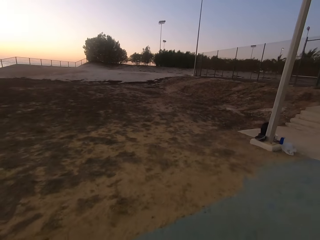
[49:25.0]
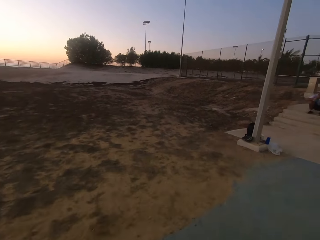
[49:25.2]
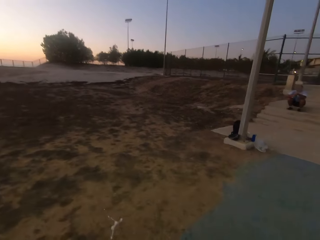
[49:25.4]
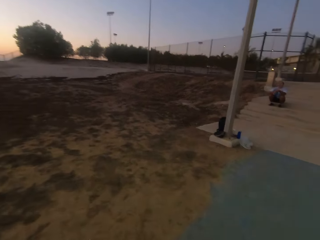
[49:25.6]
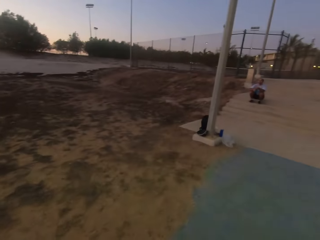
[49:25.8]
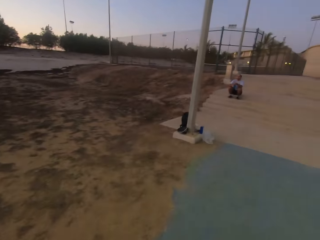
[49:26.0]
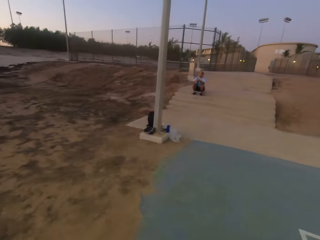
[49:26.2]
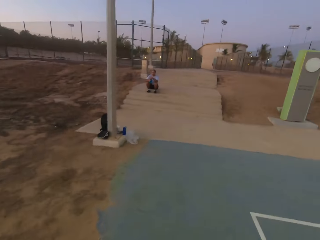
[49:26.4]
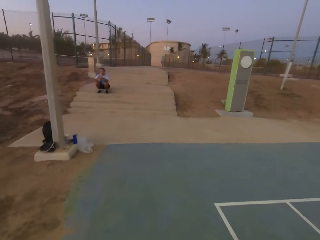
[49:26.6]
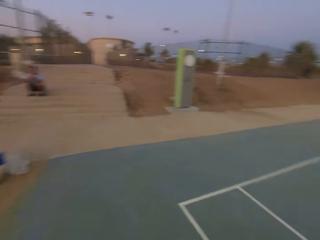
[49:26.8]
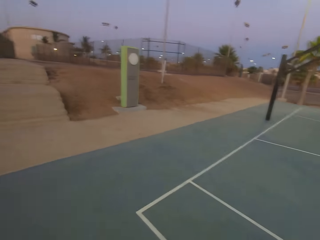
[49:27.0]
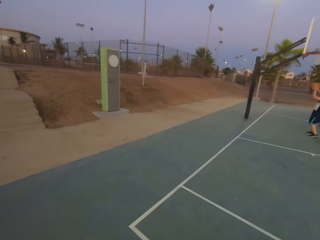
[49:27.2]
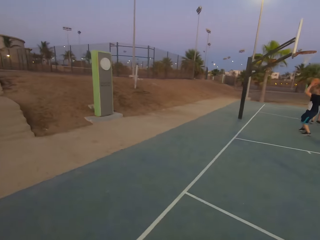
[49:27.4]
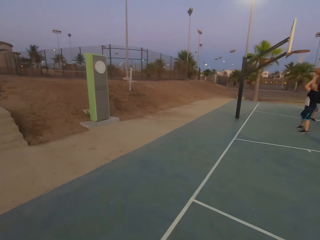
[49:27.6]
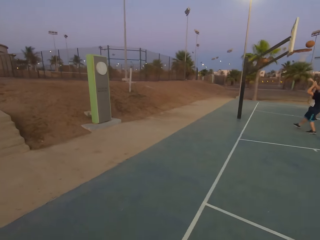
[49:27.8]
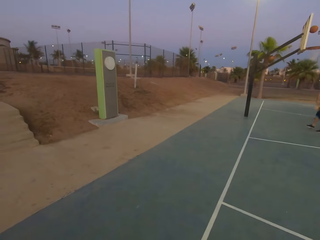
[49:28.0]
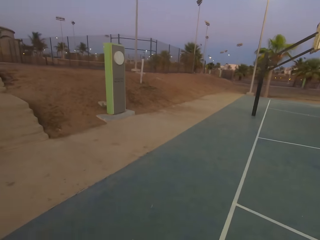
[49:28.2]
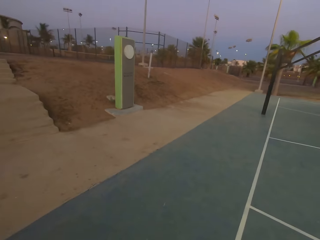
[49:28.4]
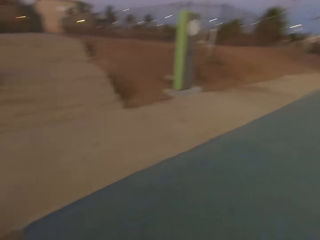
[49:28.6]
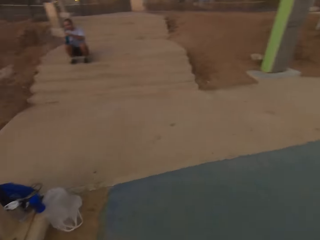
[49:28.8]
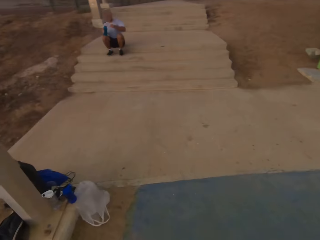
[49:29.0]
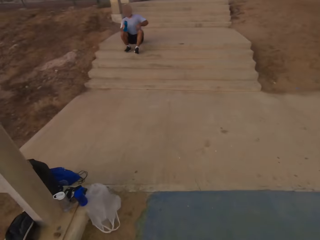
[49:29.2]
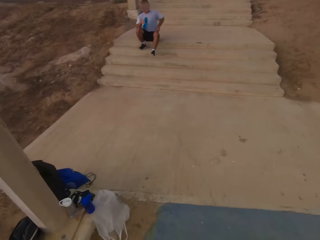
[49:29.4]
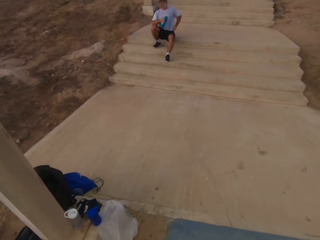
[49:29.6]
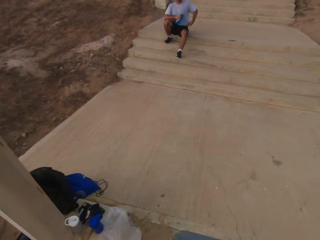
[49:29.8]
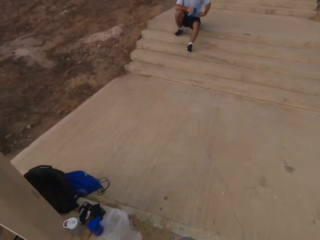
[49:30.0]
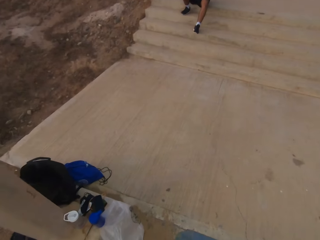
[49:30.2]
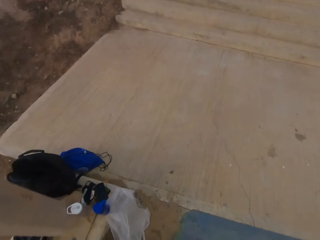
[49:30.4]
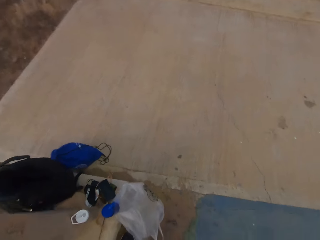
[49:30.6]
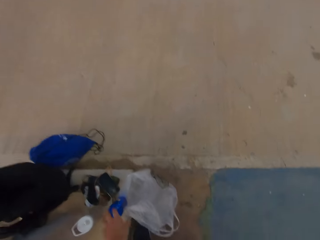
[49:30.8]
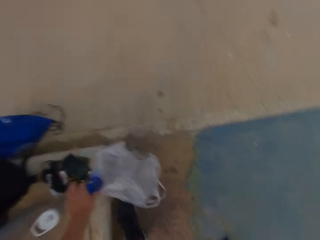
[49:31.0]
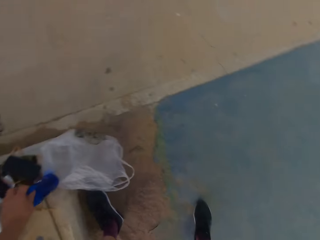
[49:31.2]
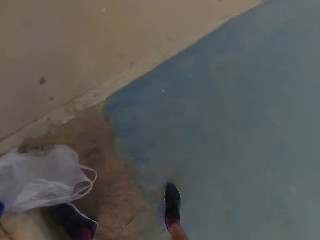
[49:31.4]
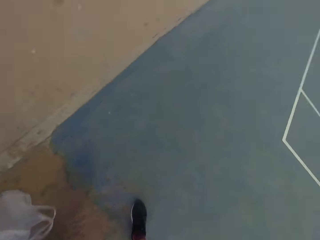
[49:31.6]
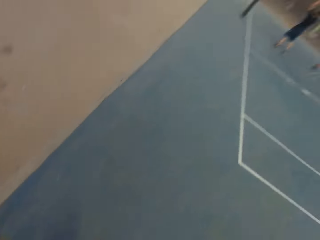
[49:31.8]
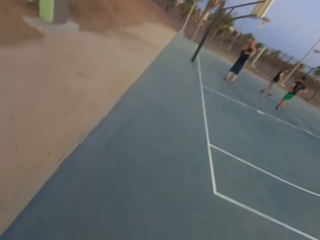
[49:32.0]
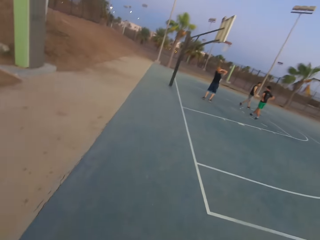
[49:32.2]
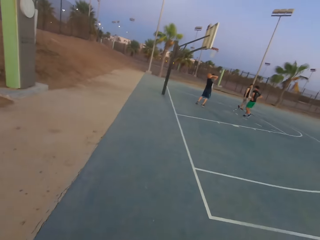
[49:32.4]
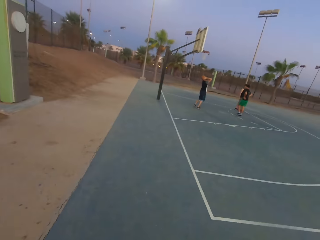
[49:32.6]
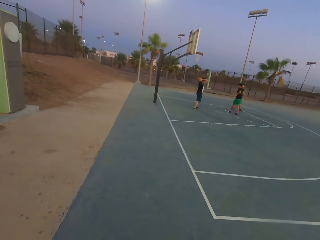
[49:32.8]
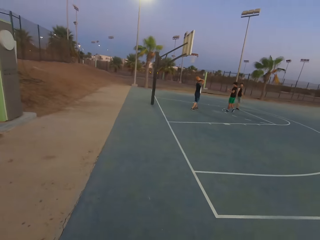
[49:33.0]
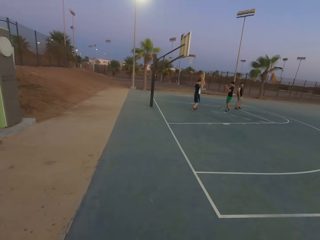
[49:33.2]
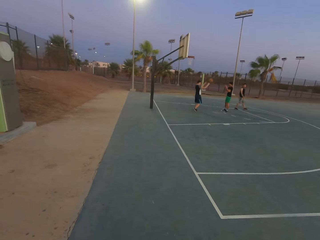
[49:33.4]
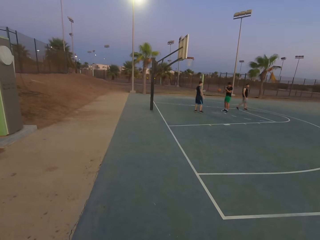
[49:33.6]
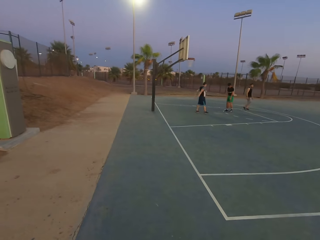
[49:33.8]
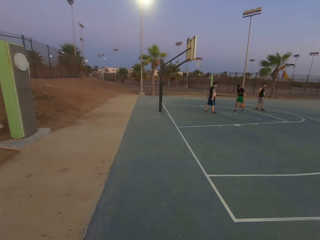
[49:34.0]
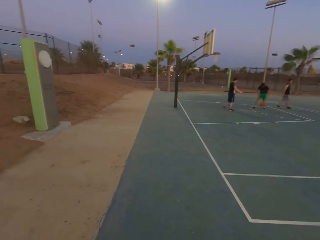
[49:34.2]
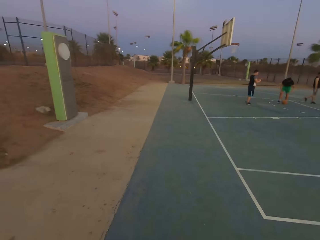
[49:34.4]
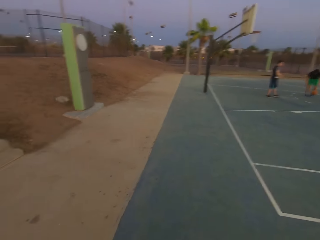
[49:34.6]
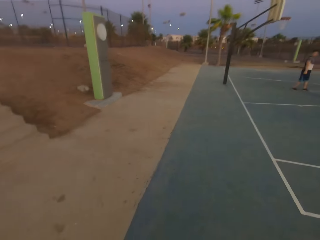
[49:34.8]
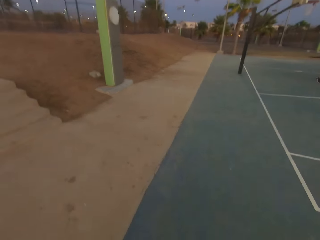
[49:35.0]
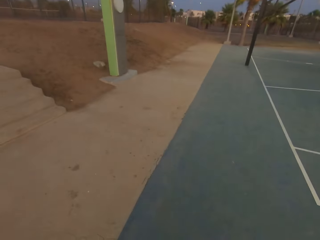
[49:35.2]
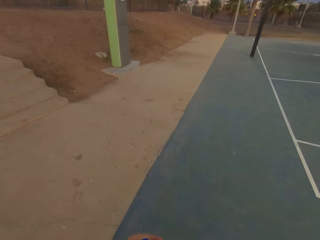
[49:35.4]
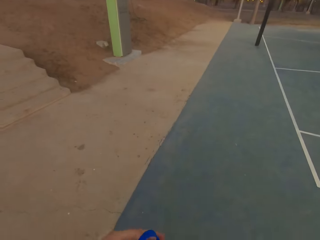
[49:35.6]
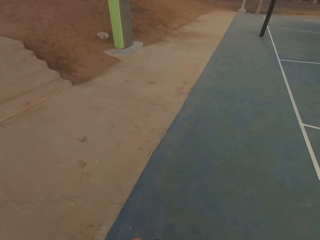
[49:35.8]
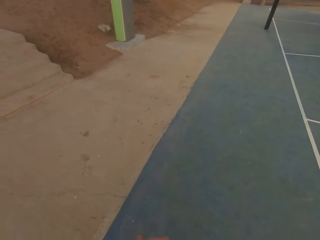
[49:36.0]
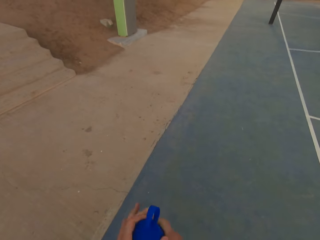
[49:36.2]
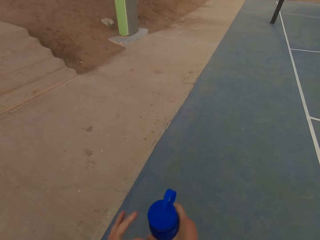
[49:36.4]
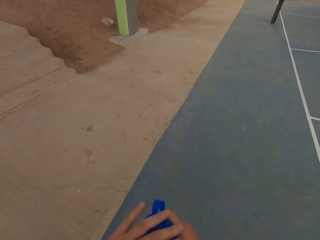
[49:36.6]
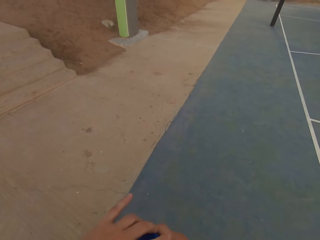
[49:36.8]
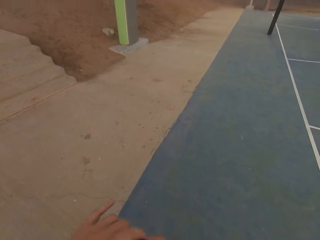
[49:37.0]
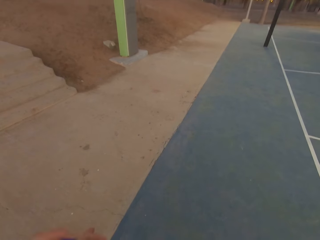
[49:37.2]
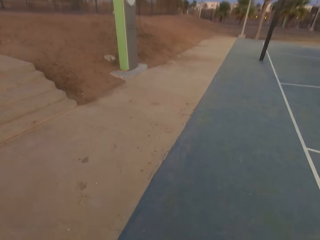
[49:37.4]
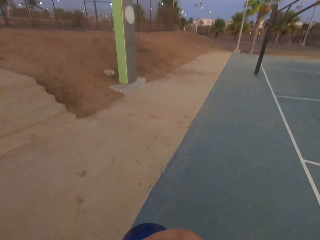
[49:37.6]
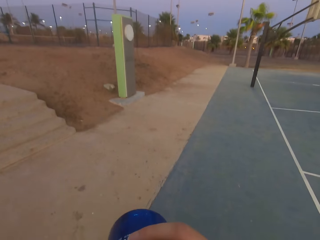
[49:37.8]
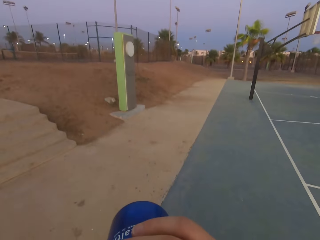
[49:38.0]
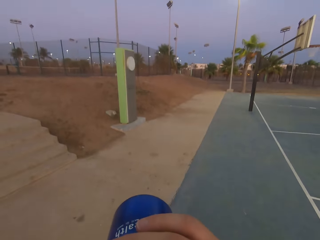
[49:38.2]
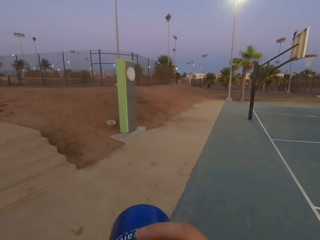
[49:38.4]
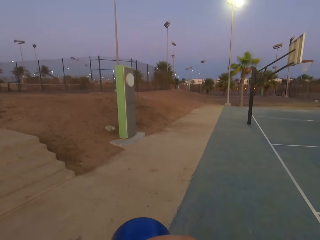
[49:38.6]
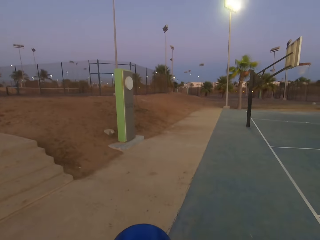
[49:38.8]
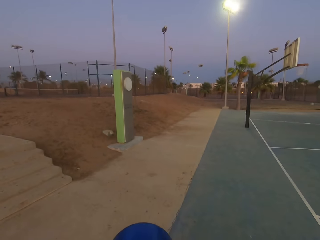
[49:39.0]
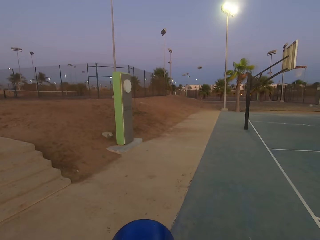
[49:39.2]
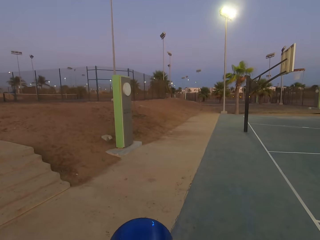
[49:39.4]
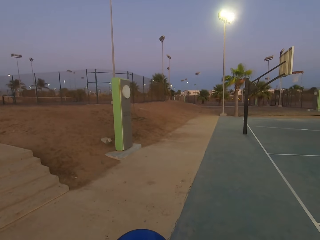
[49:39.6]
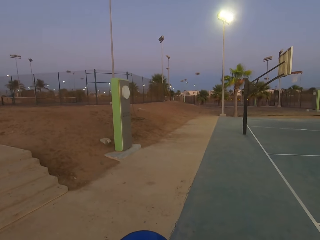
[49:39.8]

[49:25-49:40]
A man throws the ball in the hoop. The camera wearer looks around. They pick up a bottle of water. They look around. The man holds the ball. The man throws the ball to another man. The other man picks up the ball. The camera wearer looks around. They open the water bottle. They drink the water.

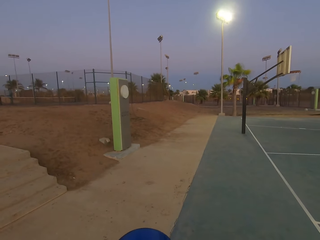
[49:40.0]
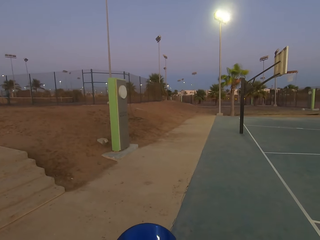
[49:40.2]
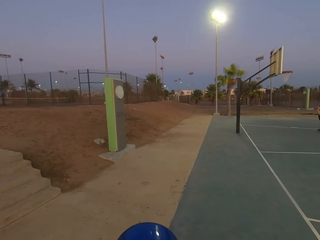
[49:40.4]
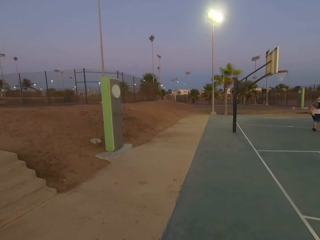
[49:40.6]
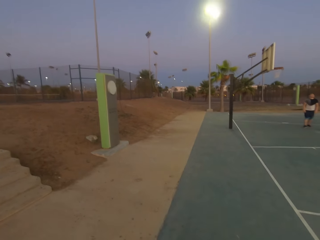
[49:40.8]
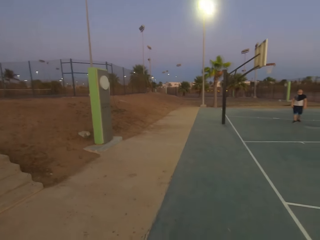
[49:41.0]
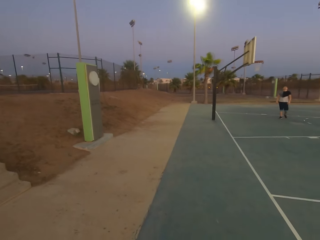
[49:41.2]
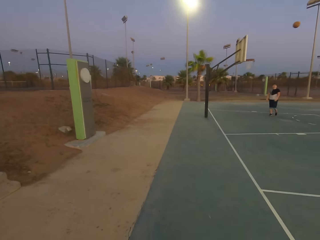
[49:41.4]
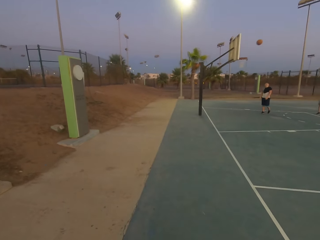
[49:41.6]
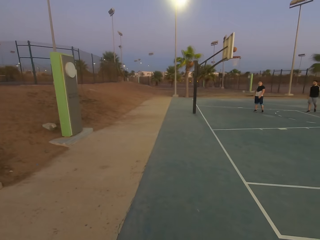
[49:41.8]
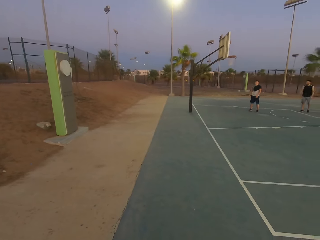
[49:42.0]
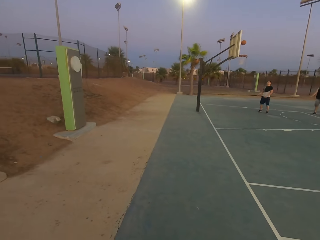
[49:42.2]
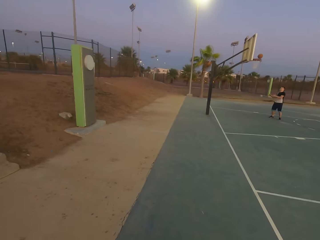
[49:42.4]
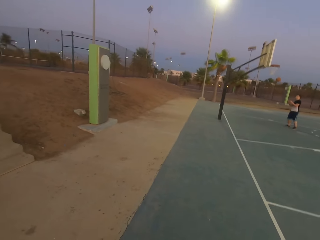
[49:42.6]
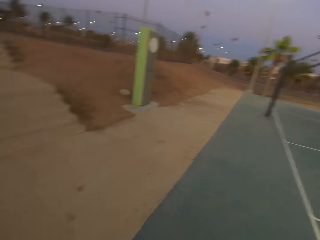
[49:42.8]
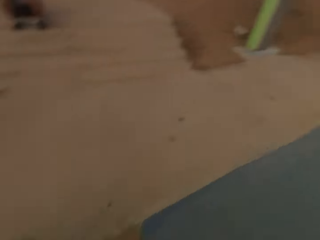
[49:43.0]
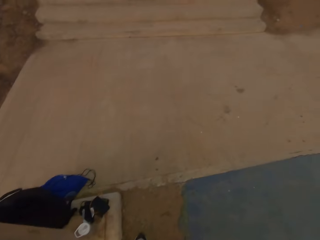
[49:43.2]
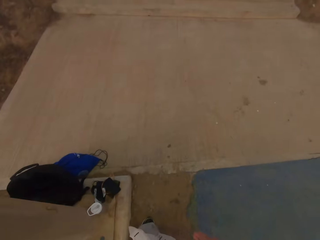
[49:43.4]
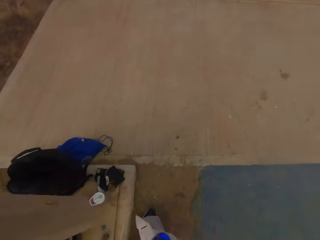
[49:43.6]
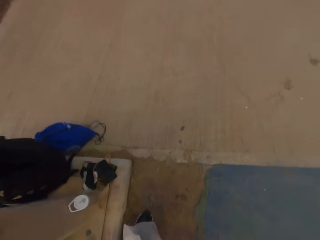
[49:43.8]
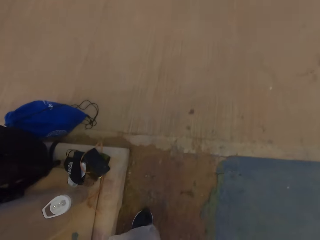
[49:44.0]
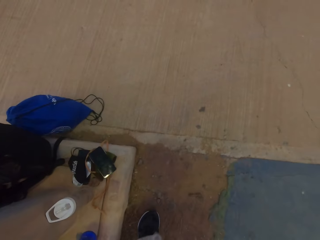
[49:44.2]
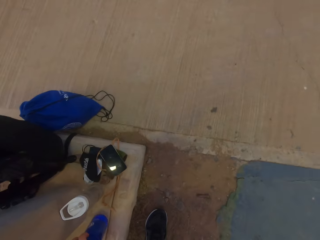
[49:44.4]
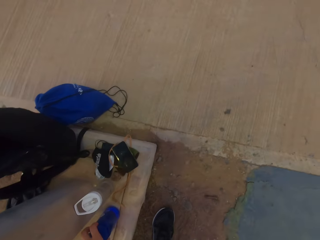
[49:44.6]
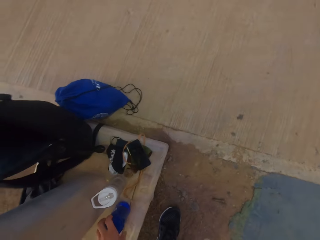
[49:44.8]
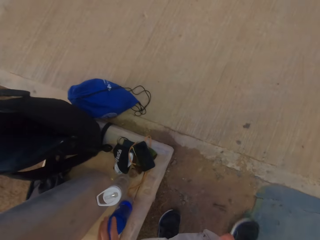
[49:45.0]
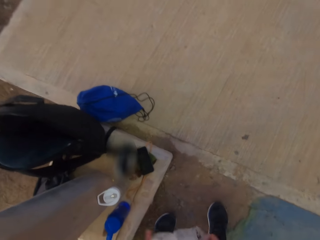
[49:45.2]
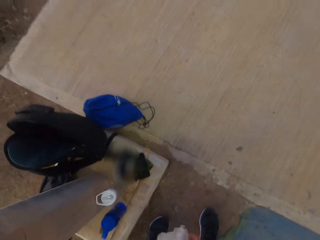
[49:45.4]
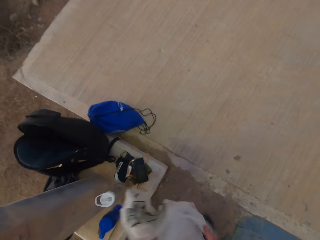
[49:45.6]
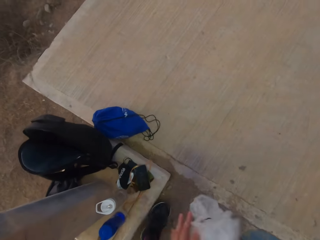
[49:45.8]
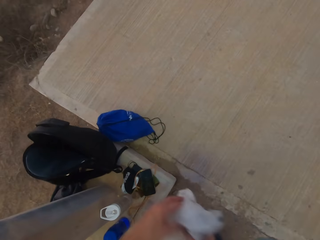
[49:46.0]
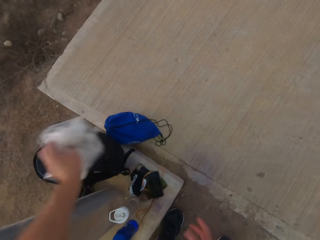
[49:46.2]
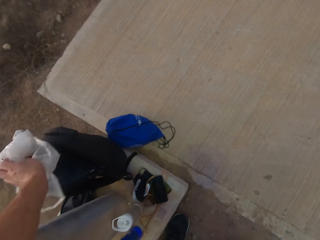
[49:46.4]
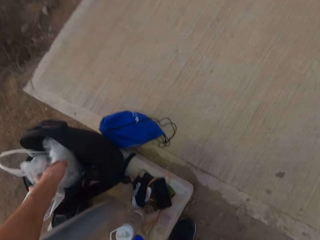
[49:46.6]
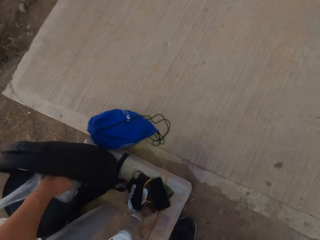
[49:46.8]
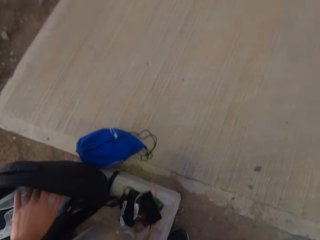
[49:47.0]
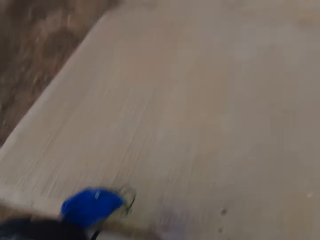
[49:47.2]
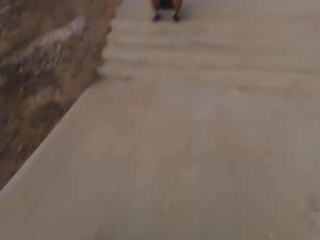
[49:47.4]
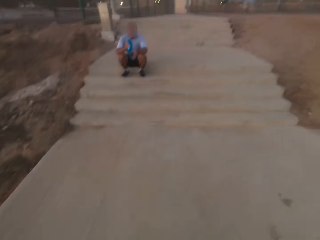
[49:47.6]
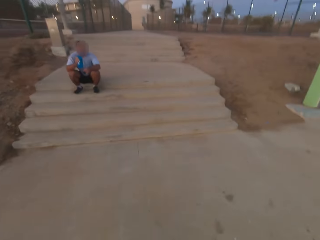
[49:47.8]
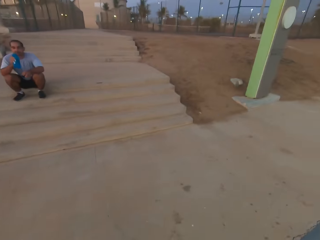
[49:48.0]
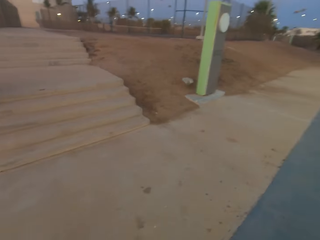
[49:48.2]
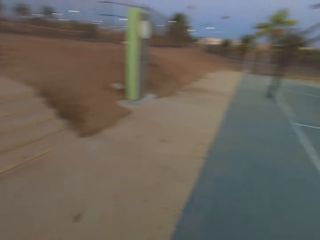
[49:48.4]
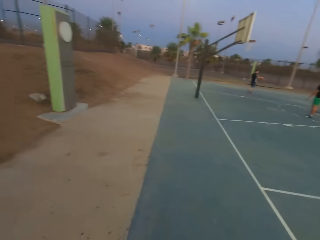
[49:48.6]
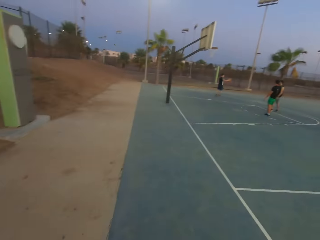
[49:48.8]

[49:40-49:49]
A man throws the ball in the hoop. The camera wearer looks around. They put down the water bottle. They wipe the hand. They put the nylon or paper in a bag. They walk. The man holds a bottle of water and sits down. The camera wearer looks around.
